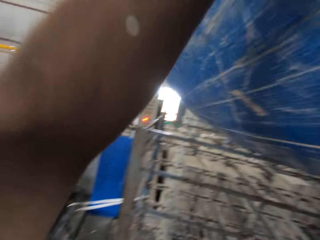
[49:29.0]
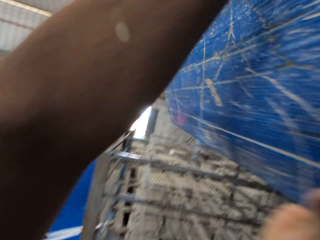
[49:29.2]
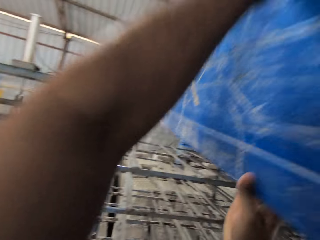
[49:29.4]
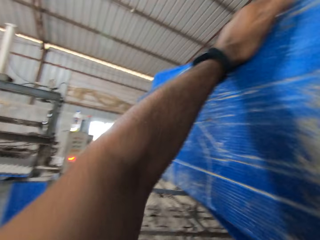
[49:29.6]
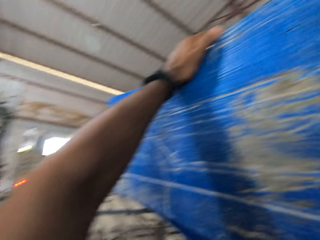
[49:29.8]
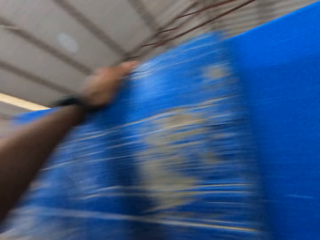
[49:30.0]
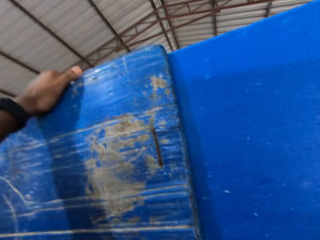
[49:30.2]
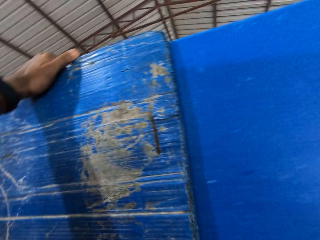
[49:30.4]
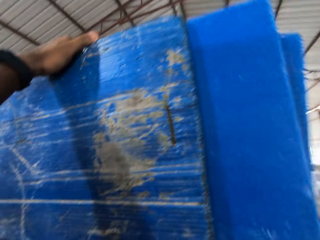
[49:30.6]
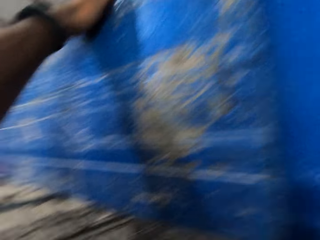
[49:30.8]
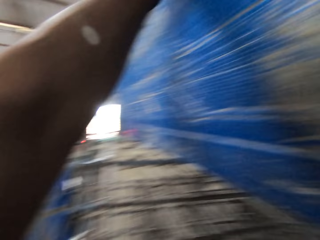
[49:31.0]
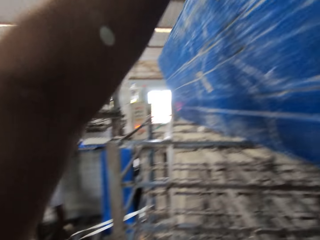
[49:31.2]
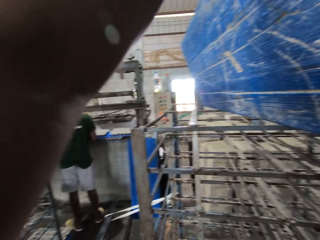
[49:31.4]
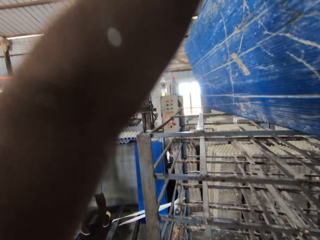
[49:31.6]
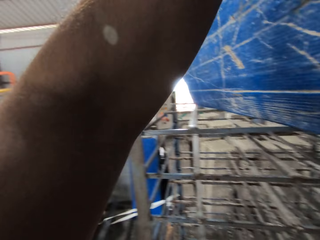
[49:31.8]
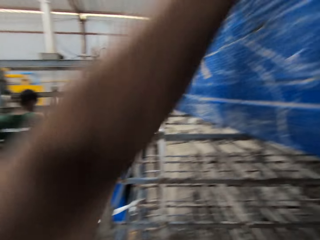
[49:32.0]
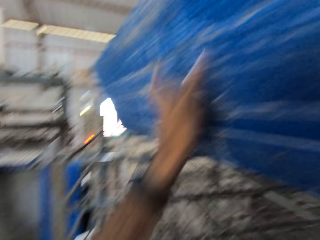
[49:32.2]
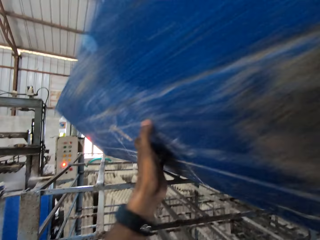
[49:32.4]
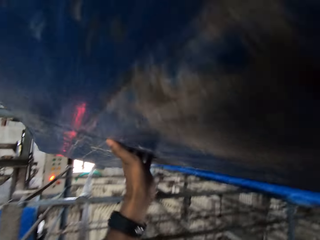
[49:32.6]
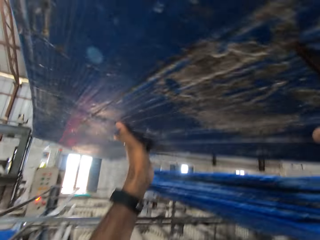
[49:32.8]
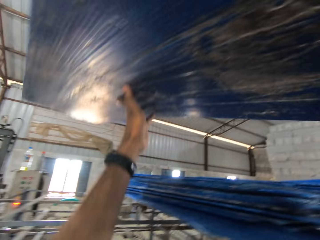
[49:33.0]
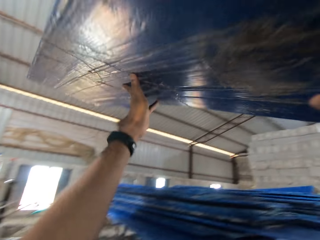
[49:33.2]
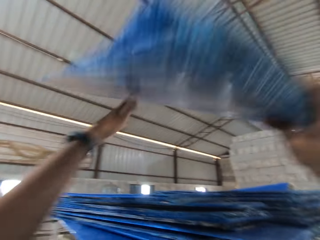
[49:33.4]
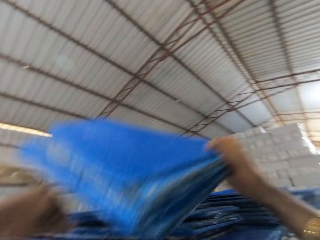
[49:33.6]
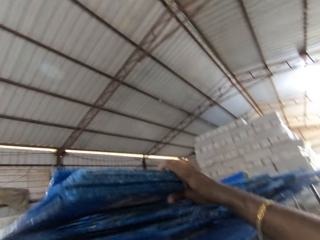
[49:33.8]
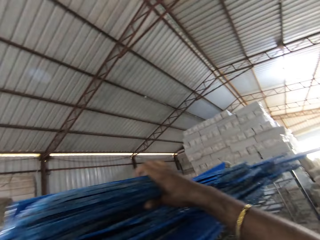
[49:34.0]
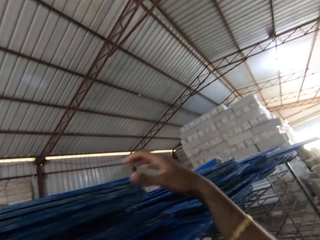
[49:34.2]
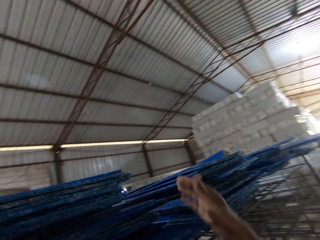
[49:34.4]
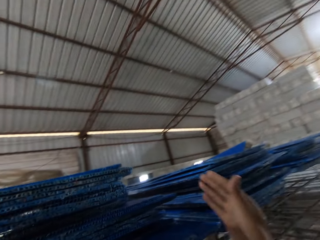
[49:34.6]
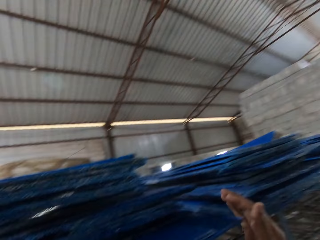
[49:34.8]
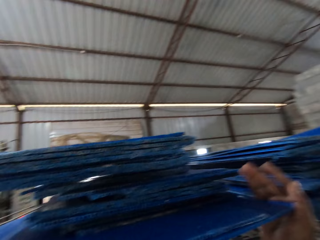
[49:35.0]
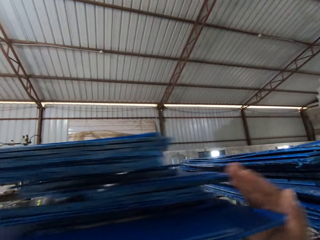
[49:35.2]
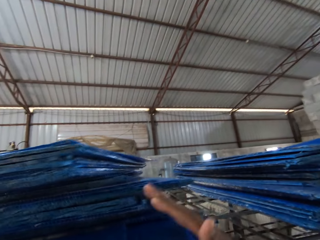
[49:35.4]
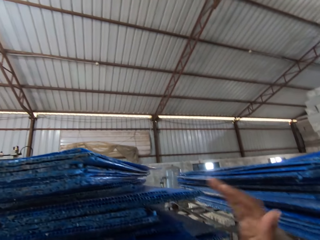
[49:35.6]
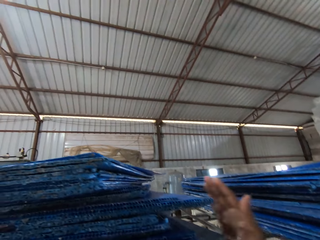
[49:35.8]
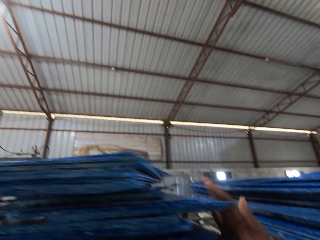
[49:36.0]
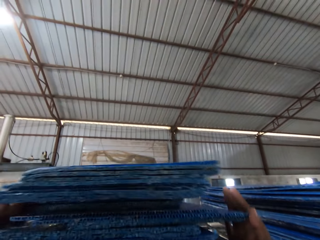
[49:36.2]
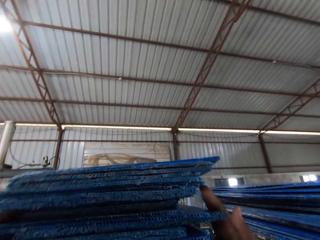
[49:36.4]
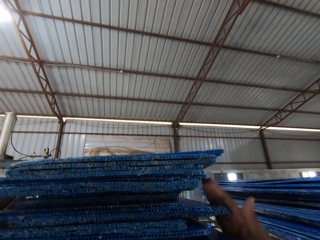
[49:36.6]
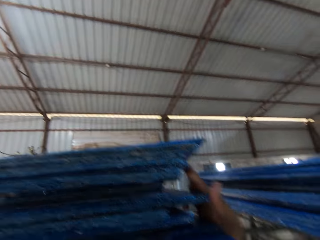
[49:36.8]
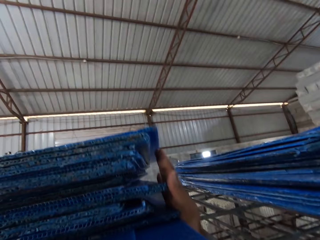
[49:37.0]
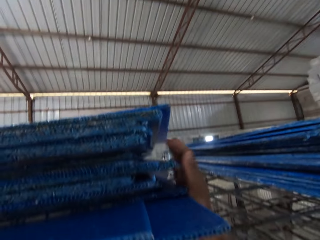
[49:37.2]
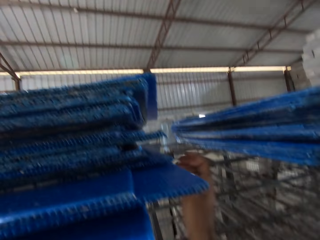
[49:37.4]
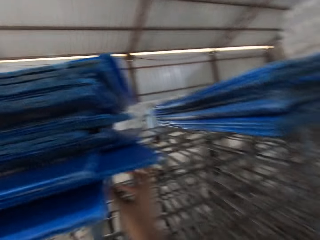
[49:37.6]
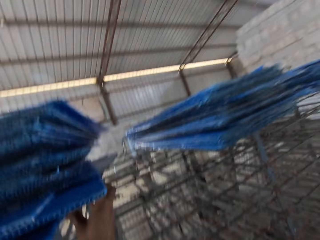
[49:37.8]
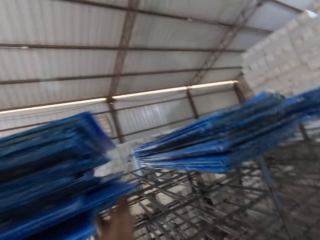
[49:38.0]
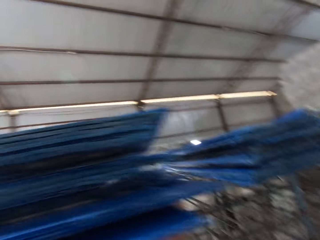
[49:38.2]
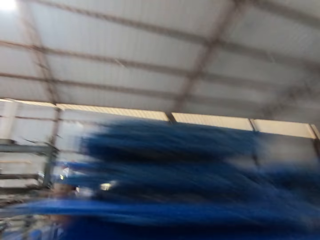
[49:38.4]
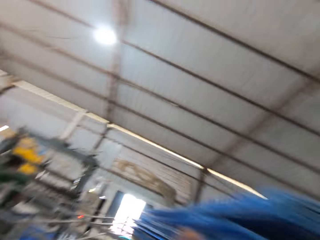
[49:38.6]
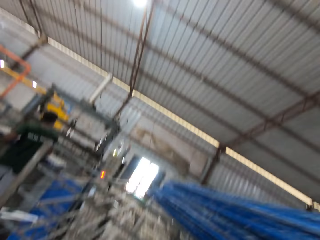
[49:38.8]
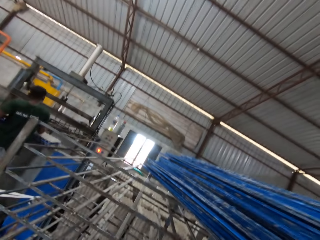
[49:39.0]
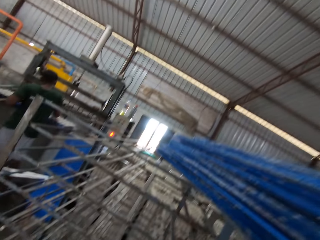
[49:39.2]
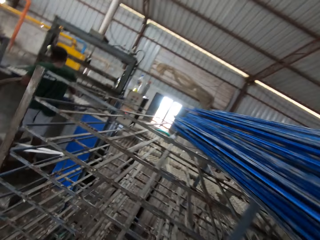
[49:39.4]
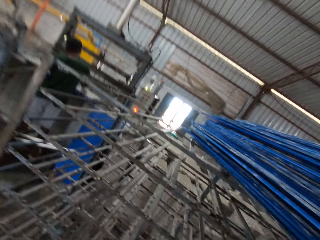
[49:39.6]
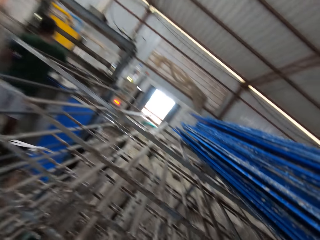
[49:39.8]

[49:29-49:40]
The camera wearer arranges the plastic sheets on the trolley with both hands. They place cardboards on the trolley. They position the cardboards on the trolley.

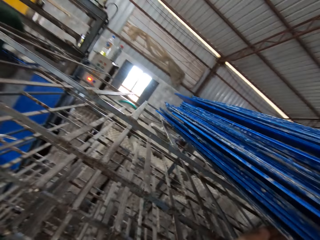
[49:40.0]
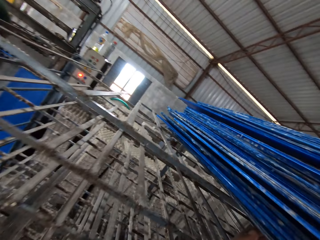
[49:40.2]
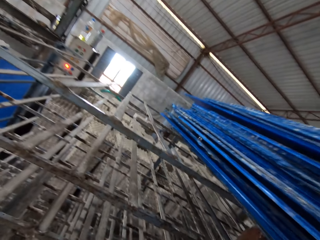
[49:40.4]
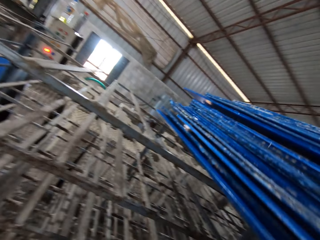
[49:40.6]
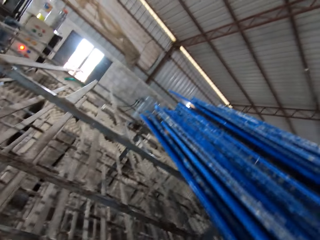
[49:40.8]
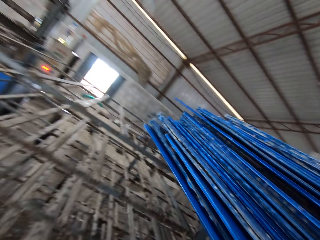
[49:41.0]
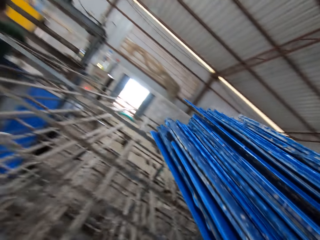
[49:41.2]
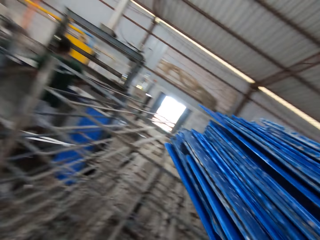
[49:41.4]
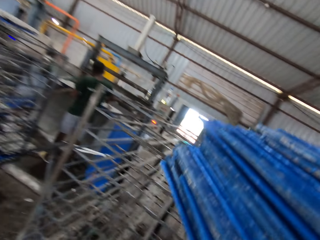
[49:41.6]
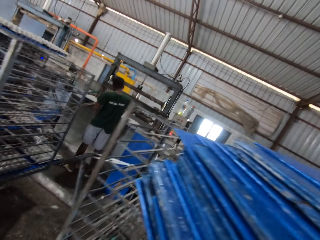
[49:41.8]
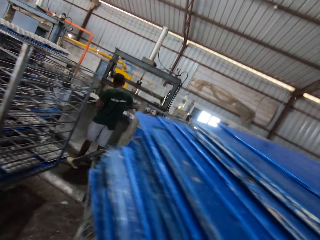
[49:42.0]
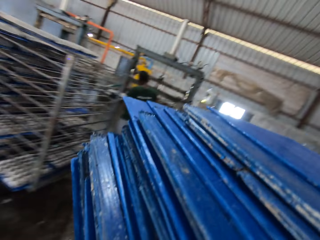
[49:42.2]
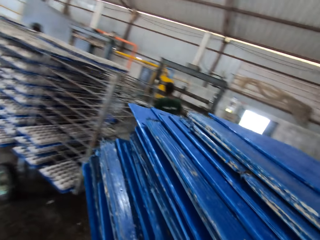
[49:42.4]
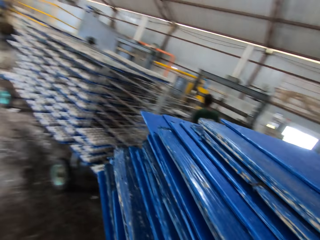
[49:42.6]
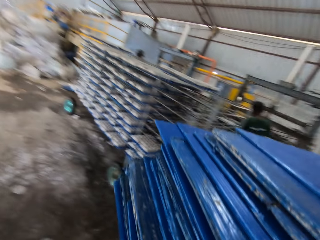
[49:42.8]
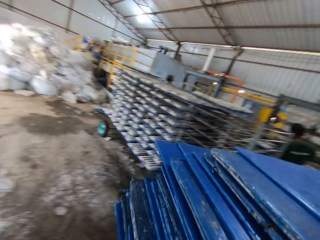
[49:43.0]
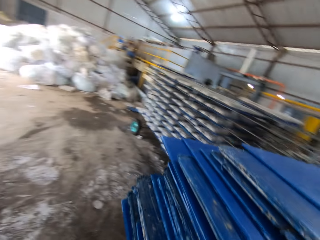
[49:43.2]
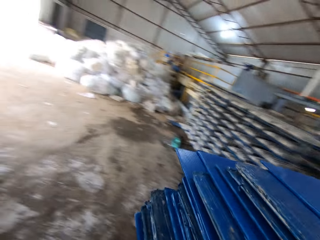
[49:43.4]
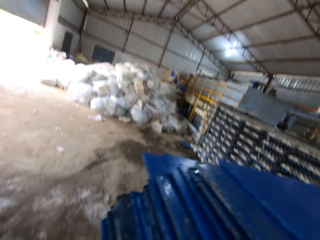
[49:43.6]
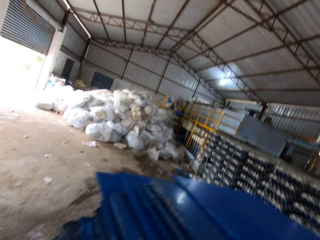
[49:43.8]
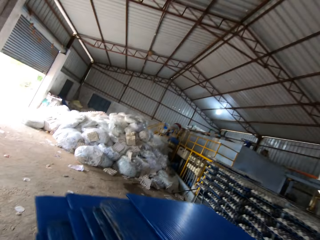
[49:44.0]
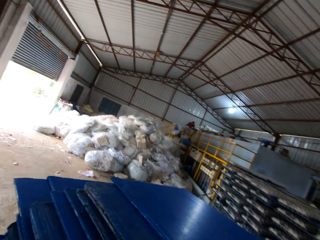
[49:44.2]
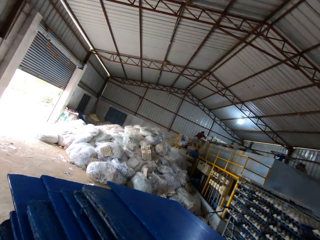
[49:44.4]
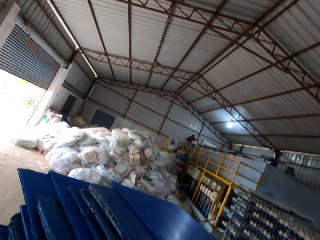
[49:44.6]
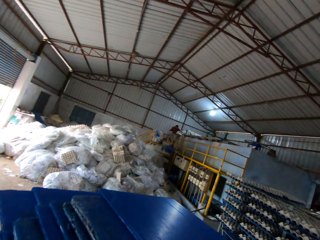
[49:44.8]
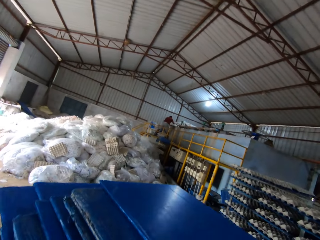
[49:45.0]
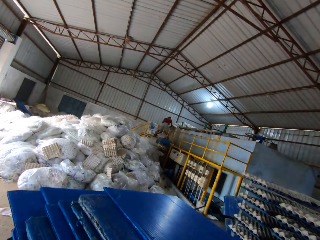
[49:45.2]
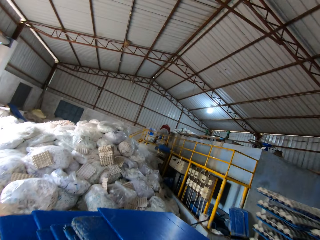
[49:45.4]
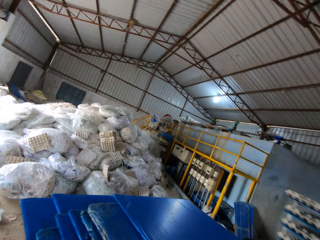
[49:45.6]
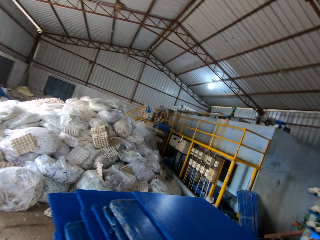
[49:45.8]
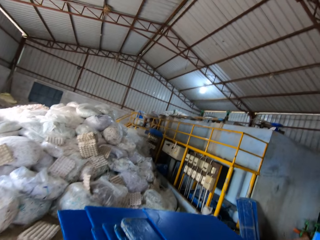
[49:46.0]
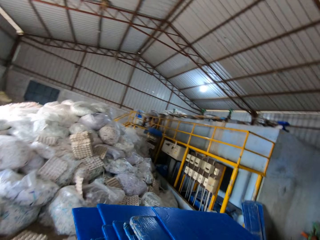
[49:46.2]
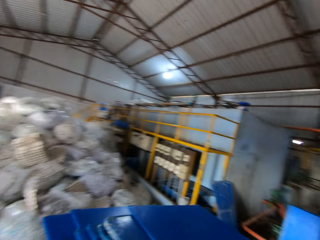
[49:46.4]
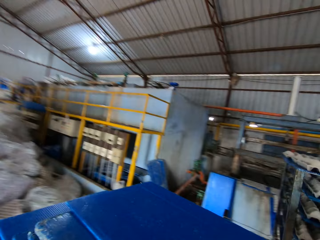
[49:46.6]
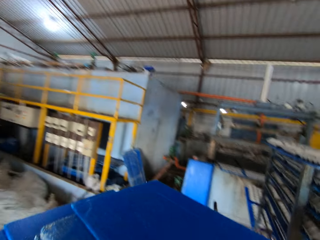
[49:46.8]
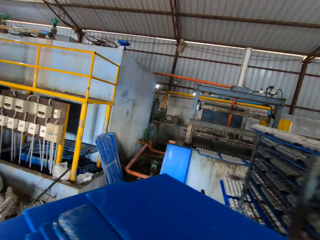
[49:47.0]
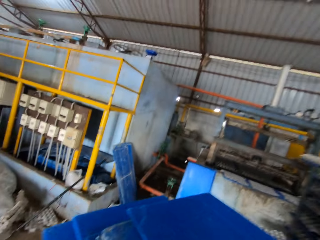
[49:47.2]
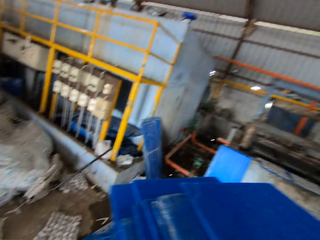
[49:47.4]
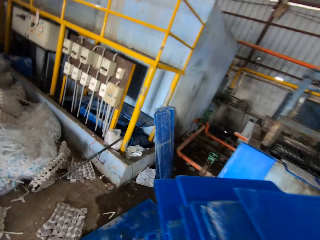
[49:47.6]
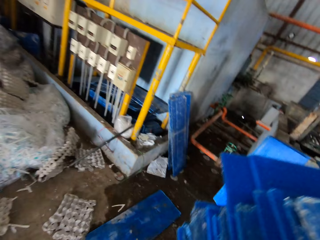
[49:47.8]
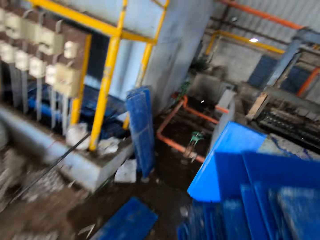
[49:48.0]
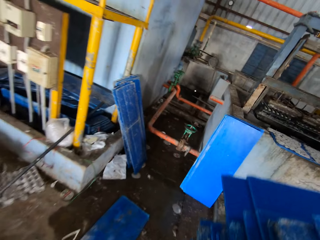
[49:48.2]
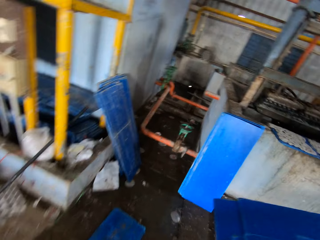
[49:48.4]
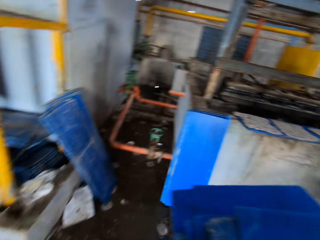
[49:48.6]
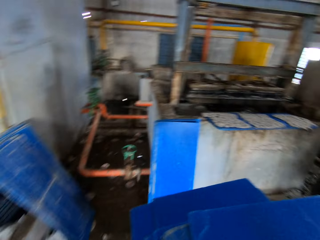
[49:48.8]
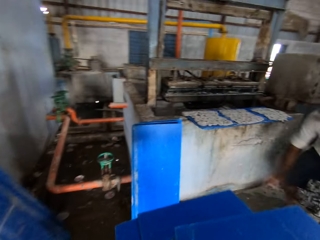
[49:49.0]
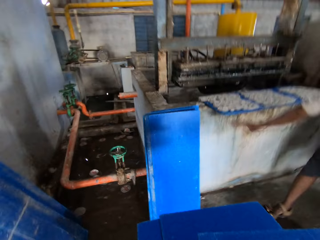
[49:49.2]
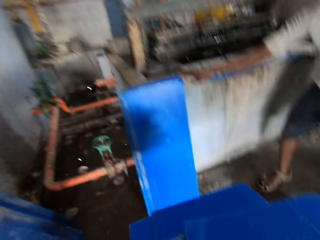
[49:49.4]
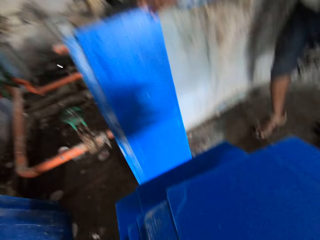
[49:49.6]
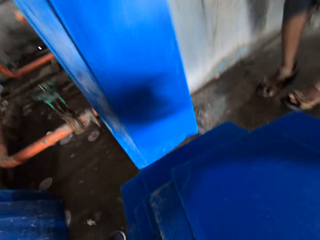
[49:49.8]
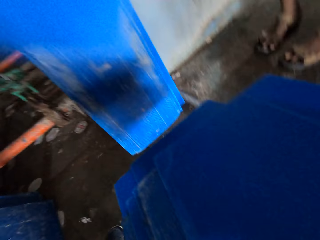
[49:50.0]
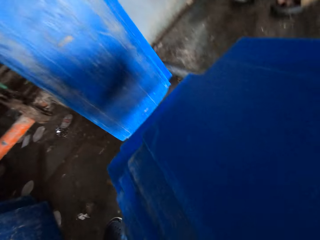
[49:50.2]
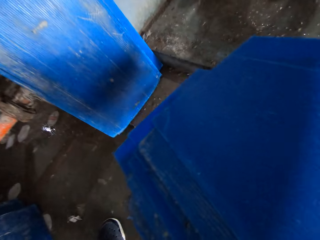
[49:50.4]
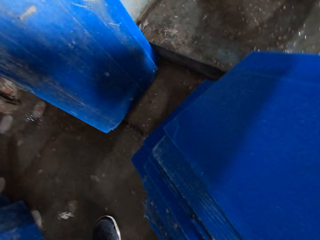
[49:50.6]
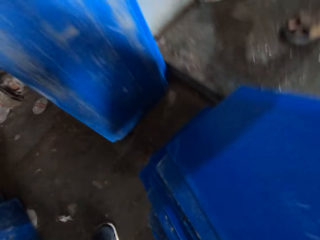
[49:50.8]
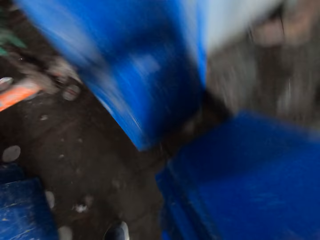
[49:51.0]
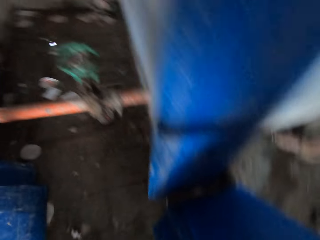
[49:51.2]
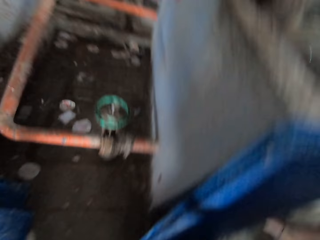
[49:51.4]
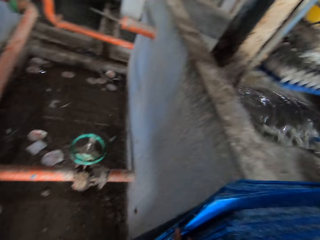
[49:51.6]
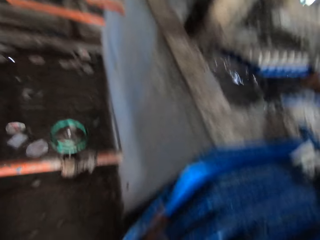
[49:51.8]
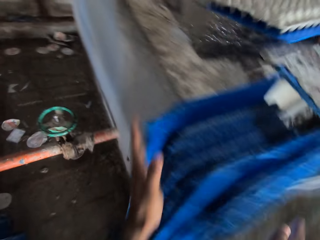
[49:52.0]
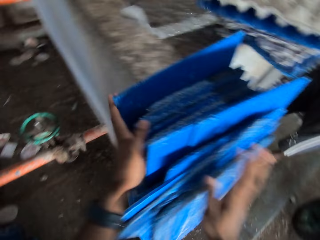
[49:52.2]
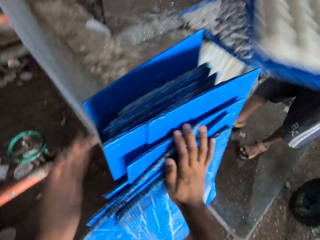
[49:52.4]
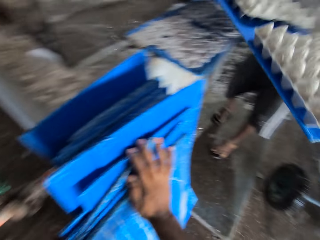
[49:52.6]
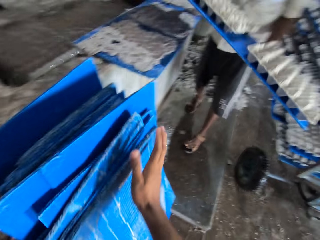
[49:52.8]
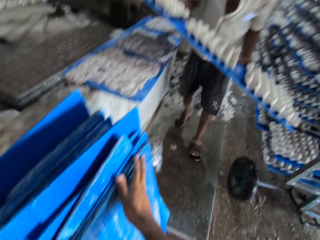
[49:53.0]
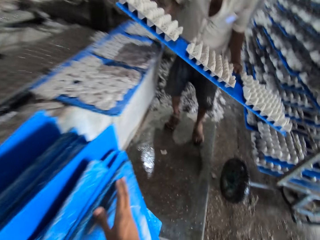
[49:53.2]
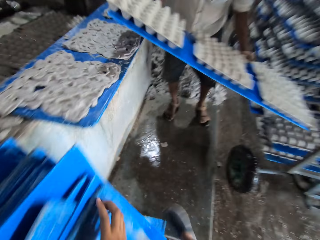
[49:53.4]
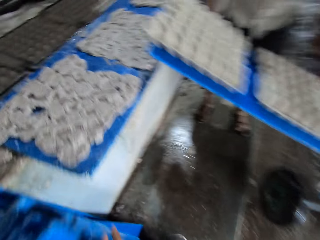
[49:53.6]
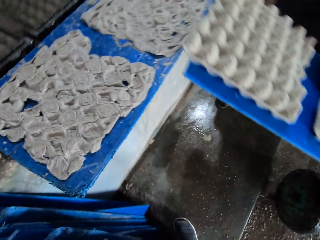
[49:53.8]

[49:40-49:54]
The camera wearer carries the plastic sheets from the trolley with both hands. They pick up cardboards. They walk towards a wall with the cardboards. A man picks up a plastic board off the floor of the factory with his right hand. The camera wearer places the plastic boards in both hands on the floor of the factory. The man holds in both hands a plastic board with three crates on it.
